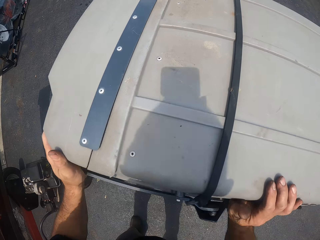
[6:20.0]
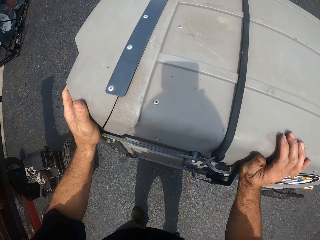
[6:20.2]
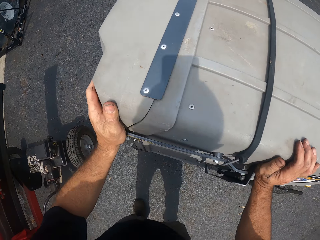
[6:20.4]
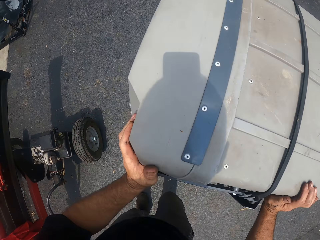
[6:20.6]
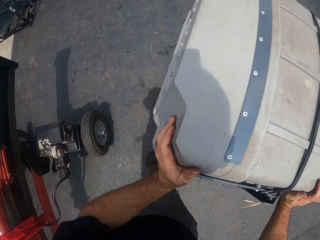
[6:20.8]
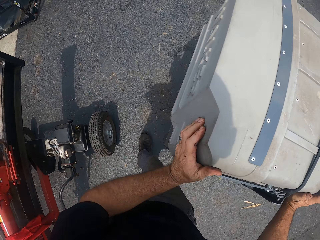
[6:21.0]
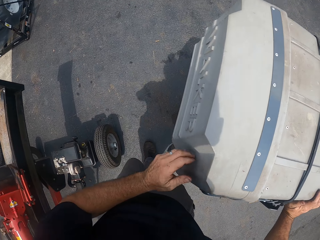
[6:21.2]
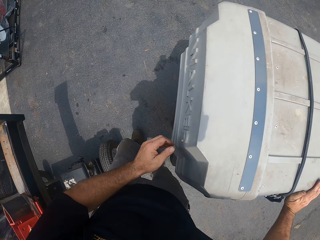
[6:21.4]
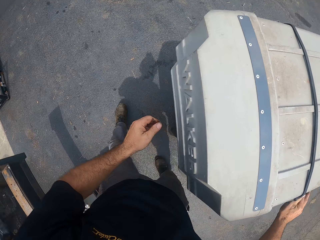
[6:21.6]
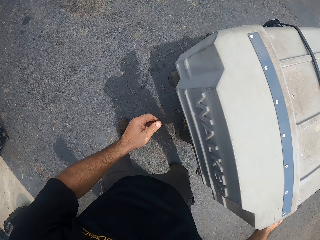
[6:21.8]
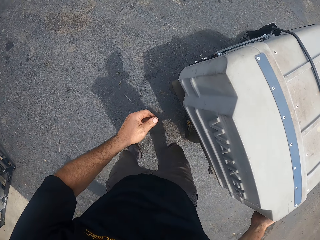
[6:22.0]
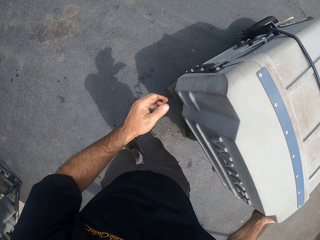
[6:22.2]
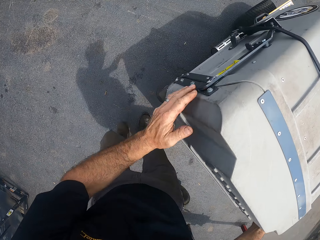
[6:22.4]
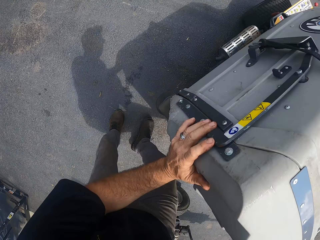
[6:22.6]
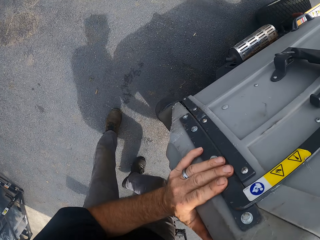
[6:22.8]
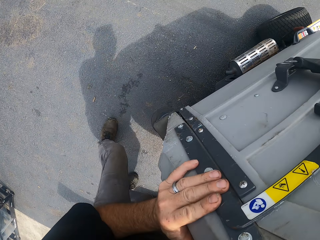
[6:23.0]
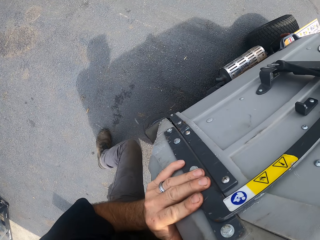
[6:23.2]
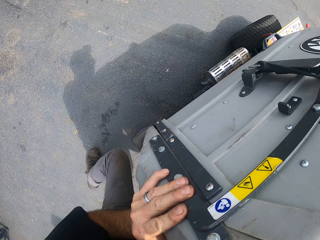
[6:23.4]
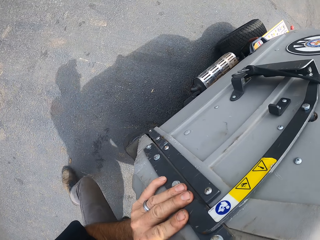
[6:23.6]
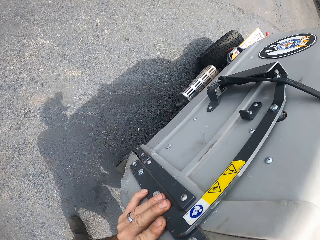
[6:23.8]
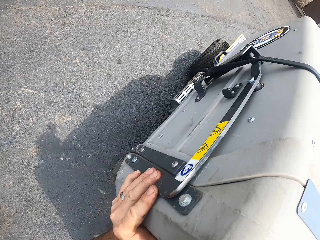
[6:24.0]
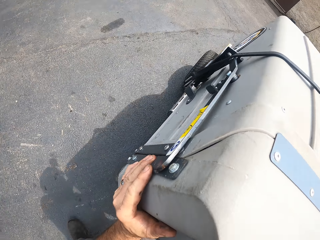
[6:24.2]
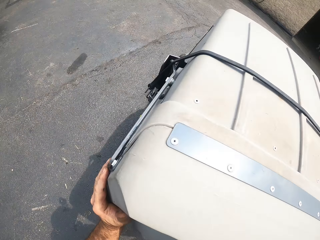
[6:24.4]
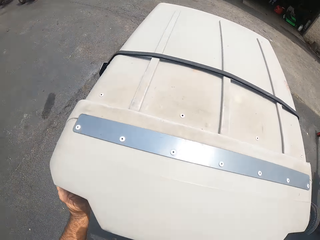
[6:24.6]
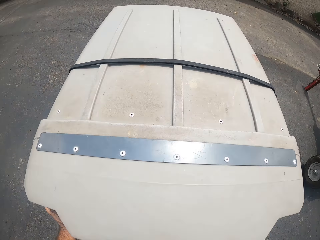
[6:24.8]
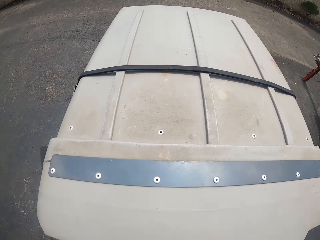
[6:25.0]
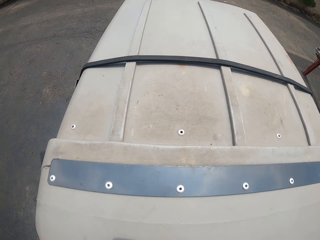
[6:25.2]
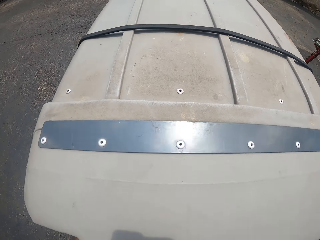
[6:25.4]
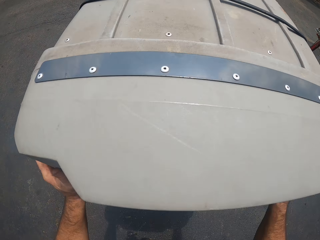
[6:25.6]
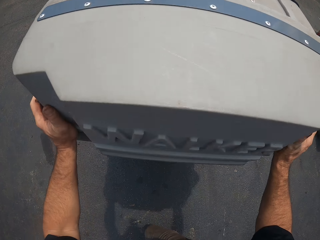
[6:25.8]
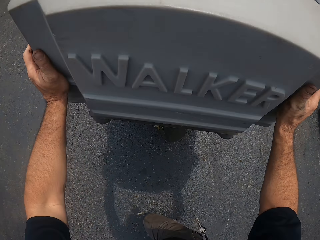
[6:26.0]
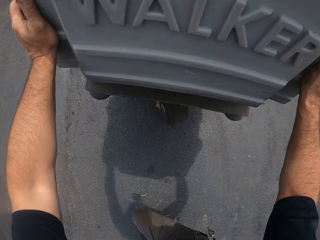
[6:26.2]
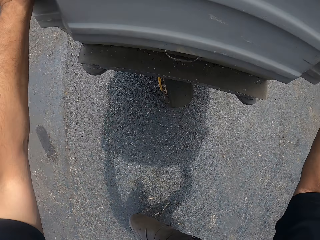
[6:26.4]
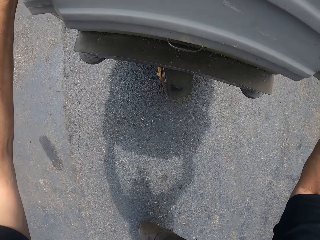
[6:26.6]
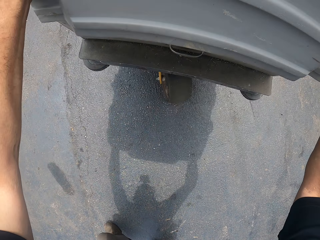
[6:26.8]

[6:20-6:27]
The camera wearer pushes the cargo tricycle with both his hands into a workshop.

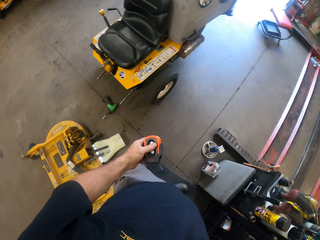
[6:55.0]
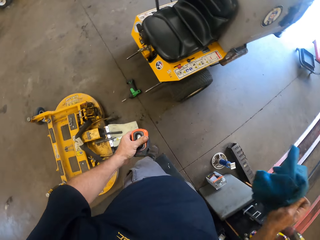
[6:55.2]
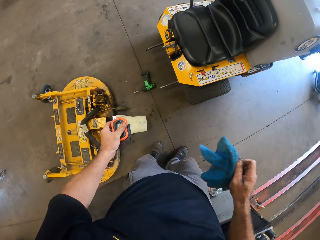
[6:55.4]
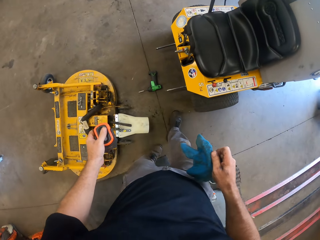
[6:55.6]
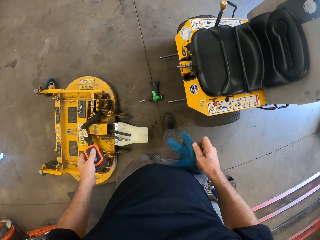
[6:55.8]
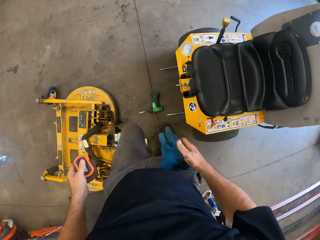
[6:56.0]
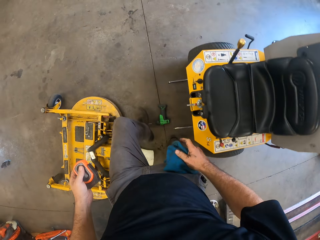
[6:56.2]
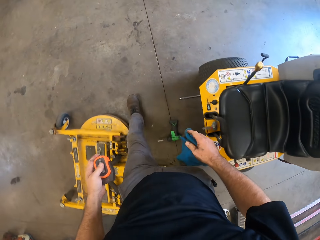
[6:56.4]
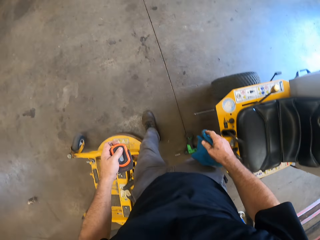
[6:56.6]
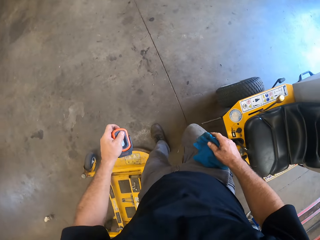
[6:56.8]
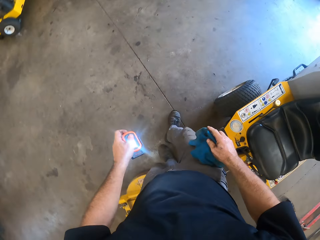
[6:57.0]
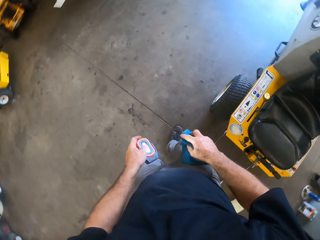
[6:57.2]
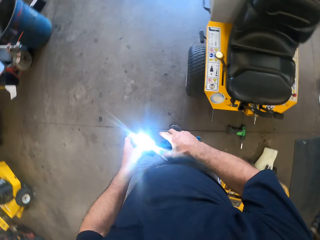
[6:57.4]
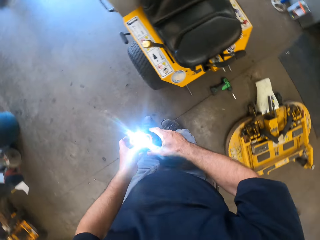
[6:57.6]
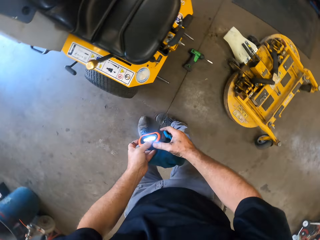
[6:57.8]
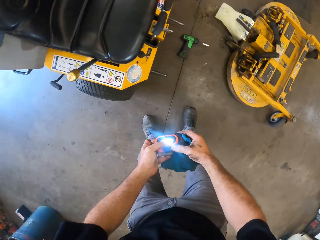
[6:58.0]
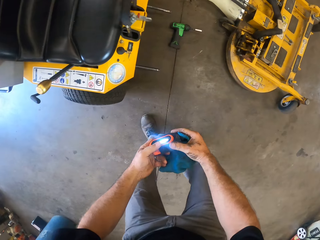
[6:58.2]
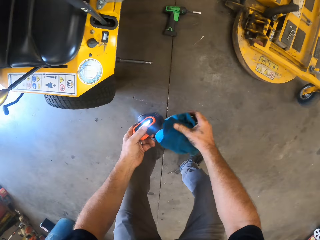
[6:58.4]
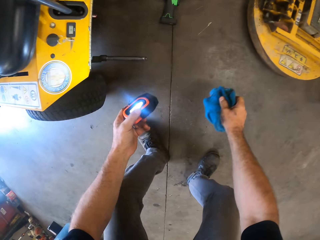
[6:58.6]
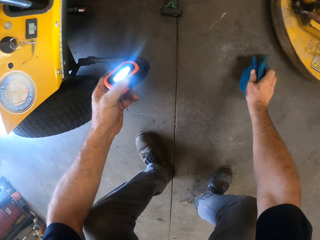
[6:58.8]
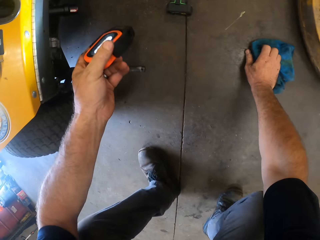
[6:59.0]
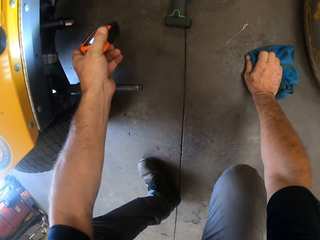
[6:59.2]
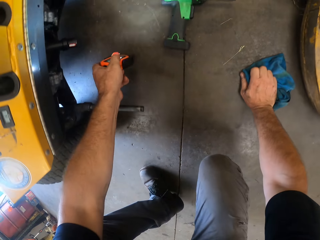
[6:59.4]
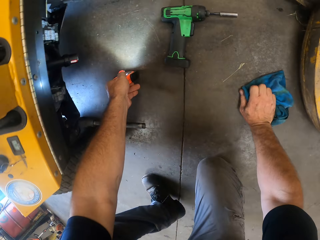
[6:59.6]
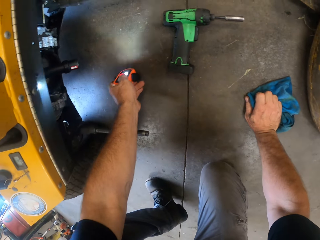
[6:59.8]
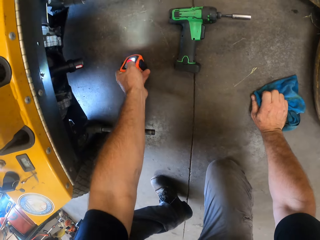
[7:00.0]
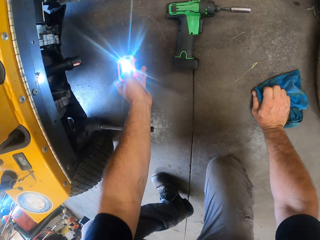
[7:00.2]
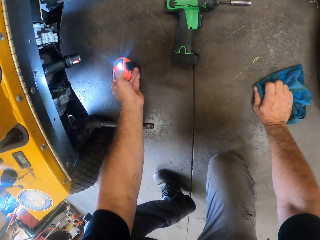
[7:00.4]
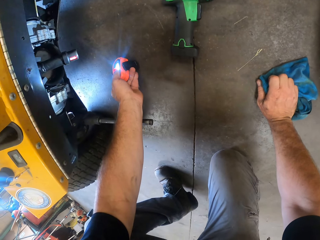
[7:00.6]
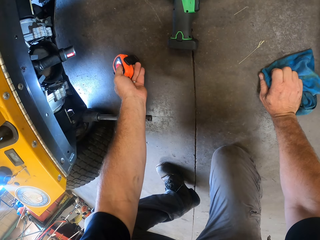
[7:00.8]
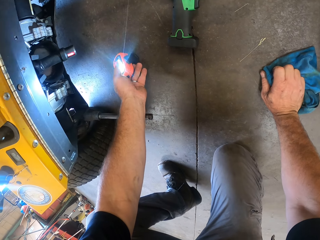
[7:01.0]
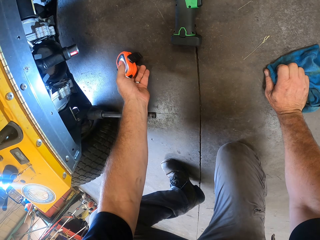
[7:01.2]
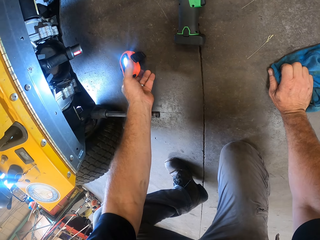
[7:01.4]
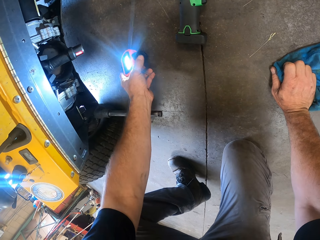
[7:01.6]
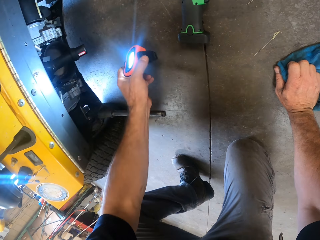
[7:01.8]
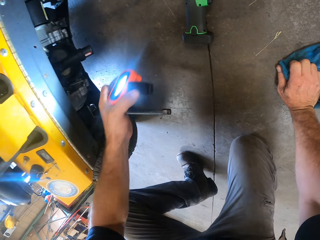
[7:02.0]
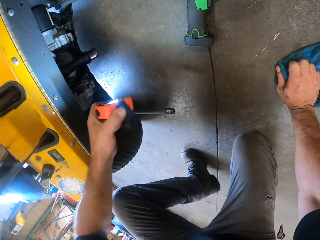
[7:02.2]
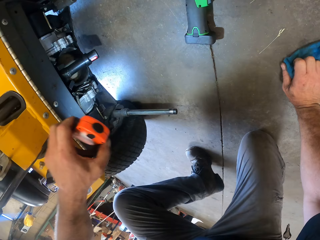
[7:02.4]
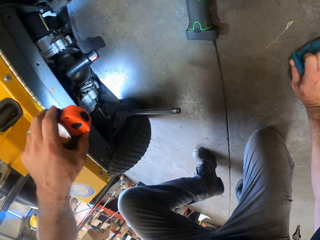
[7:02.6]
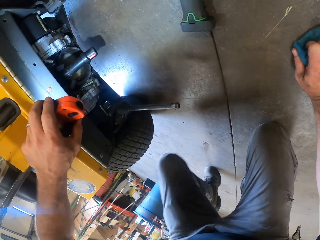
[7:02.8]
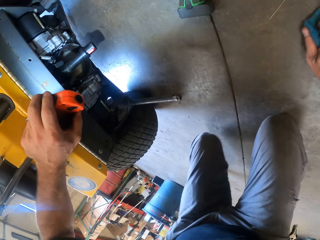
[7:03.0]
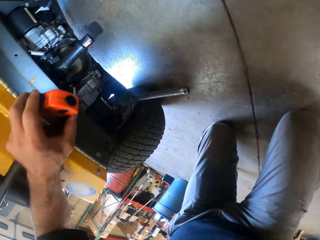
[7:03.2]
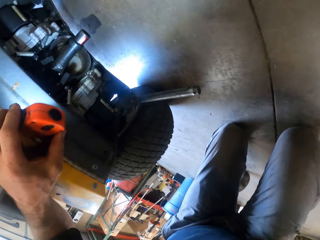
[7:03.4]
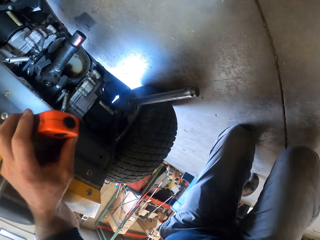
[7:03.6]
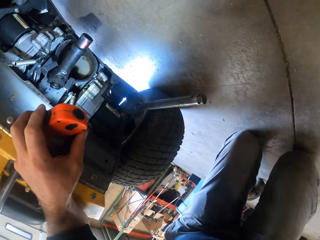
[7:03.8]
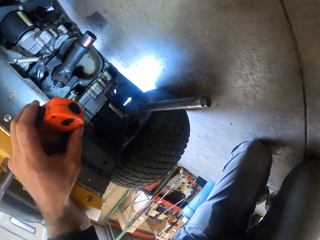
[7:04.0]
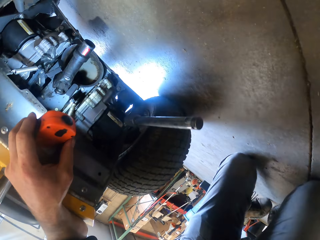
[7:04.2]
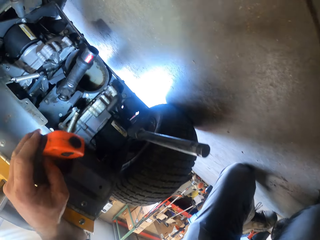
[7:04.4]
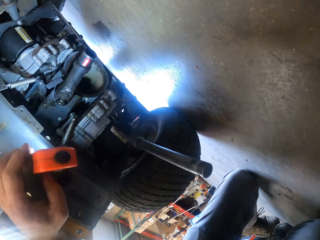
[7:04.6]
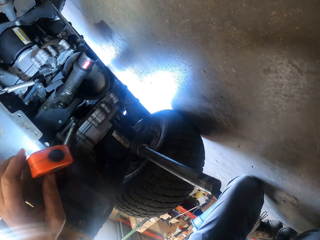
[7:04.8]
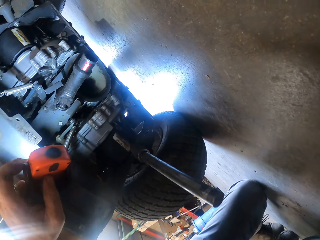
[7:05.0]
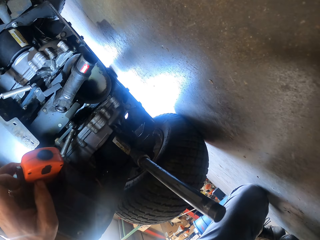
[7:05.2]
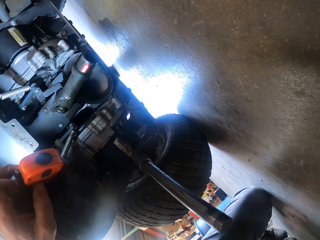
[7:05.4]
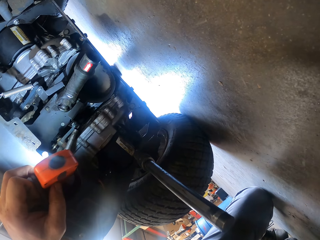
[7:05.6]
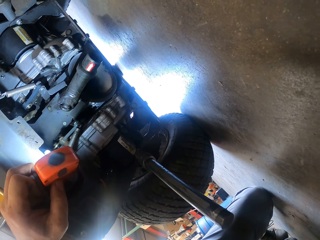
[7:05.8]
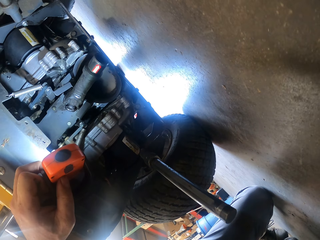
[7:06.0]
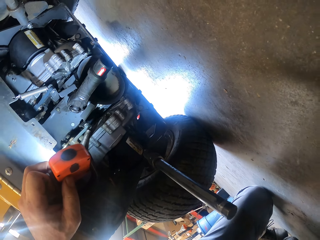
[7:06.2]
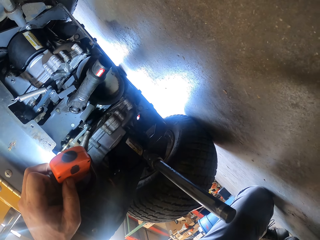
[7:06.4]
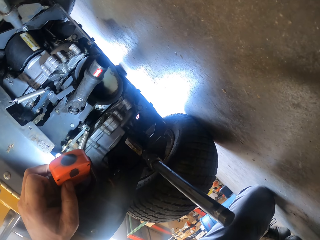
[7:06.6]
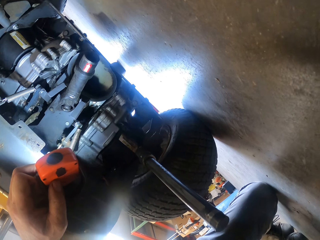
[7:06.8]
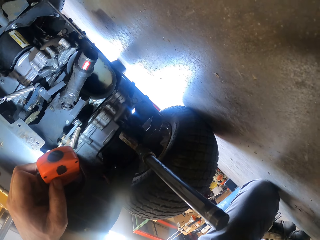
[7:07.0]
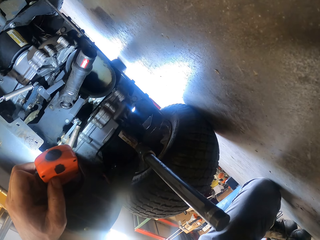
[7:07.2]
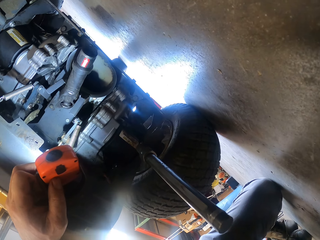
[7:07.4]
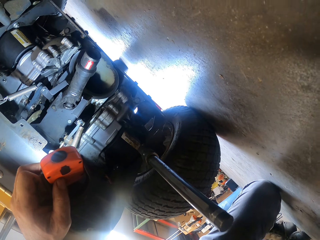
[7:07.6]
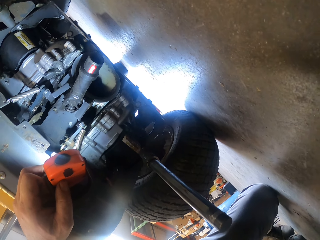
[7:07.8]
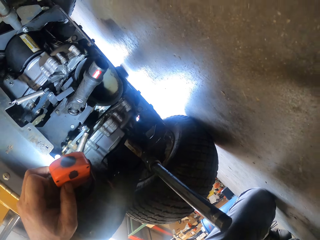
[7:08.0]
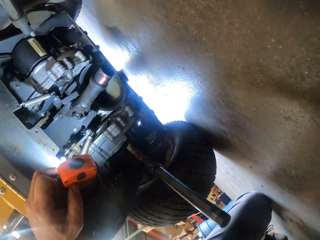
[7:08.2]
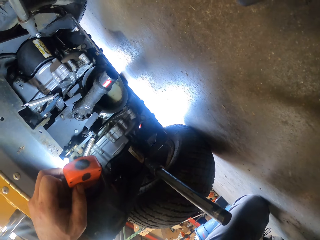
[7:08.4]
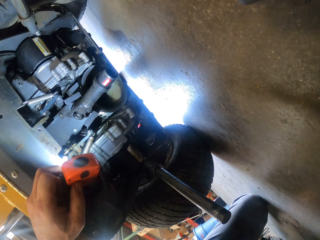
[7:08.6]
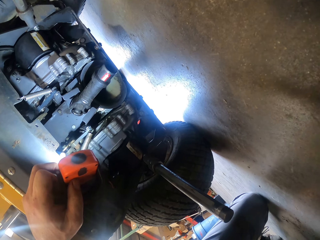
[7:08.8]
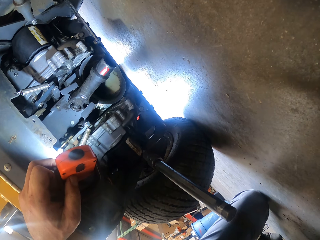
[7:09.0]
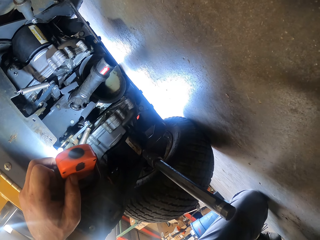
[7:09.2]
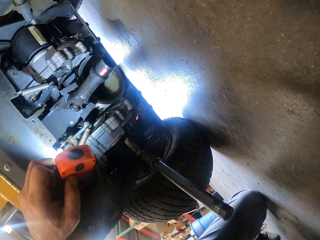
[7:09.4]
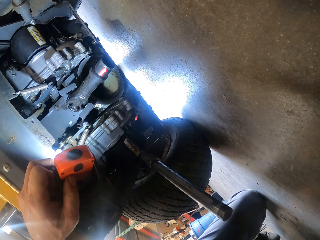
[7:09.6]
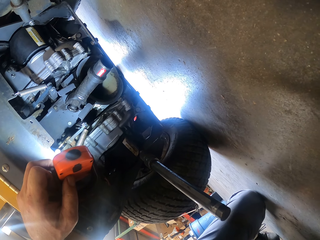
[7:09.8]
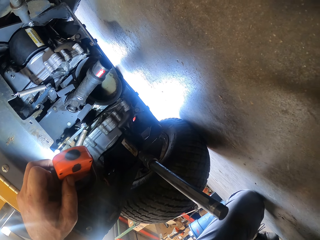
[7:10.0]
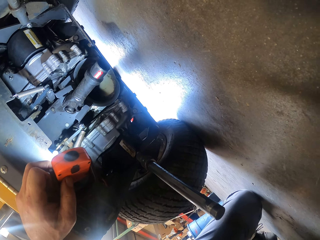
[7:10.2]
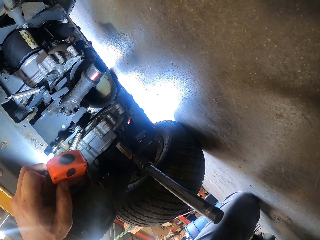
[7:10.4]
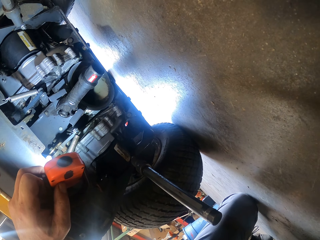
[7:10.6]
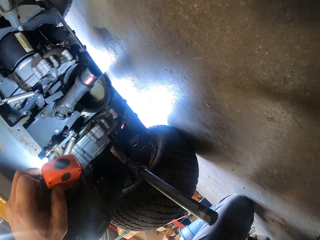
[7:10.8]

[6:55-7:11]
The camera wearer picks up the piece of cloth from the table with his right hand. He turns back. He puts on a torch. He squats. He looks for something. He places the torchlight on the floor. He picks up the torchlight from the floor with his left hand. He searches for something. He points the torchlight in his left hand on the cargo tricycle.
